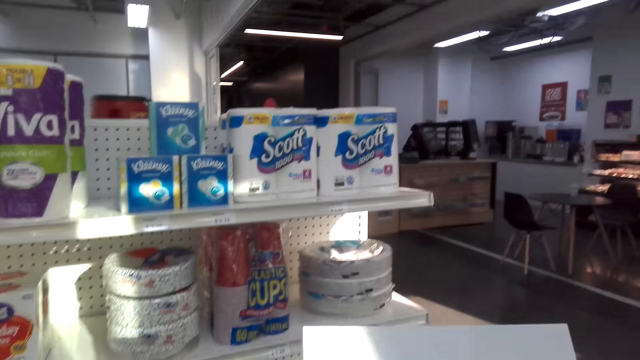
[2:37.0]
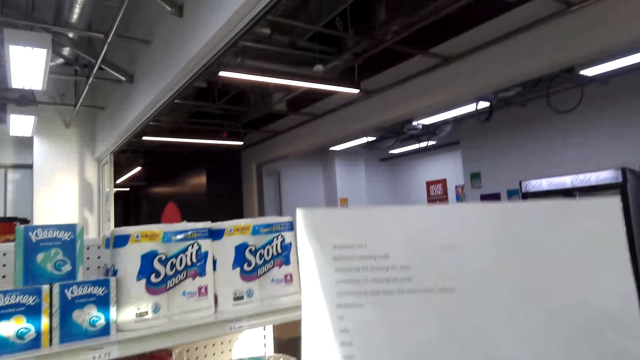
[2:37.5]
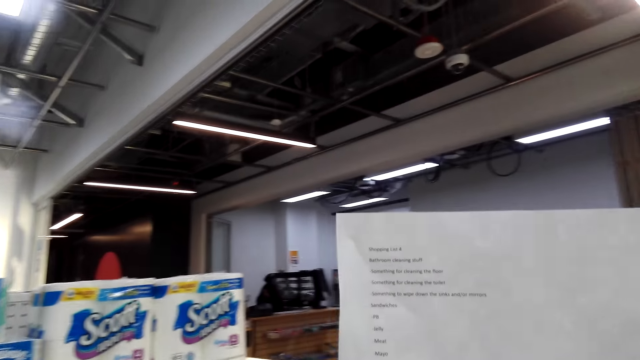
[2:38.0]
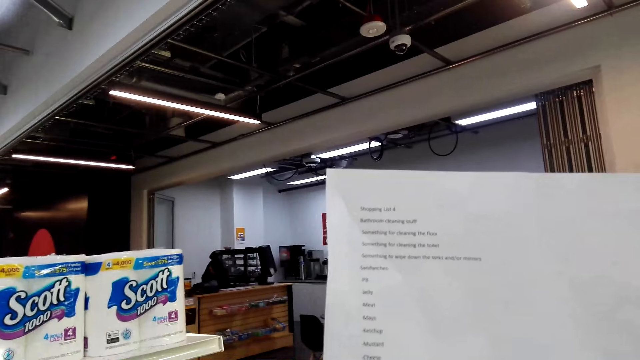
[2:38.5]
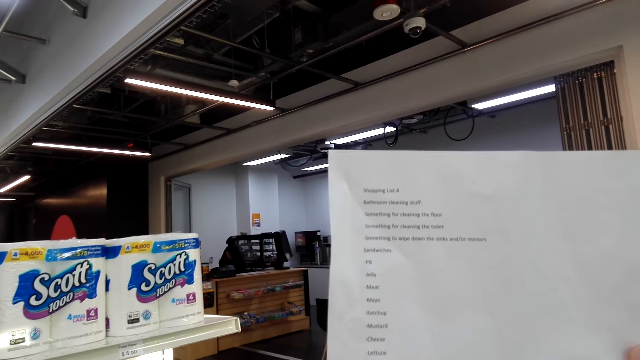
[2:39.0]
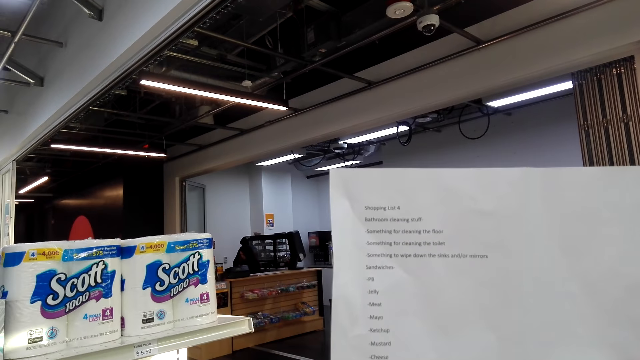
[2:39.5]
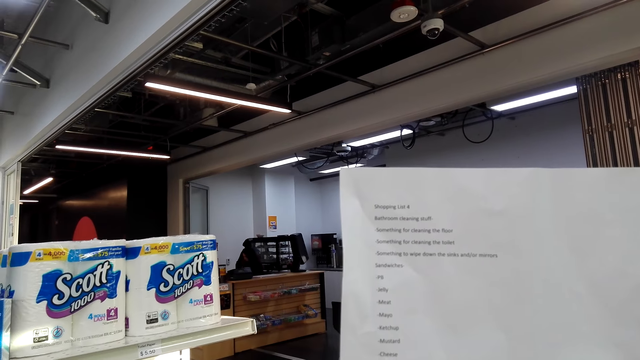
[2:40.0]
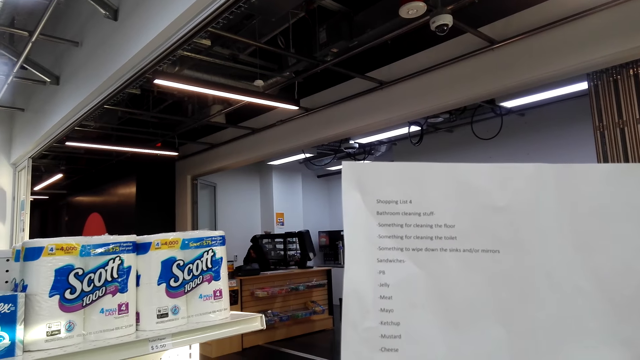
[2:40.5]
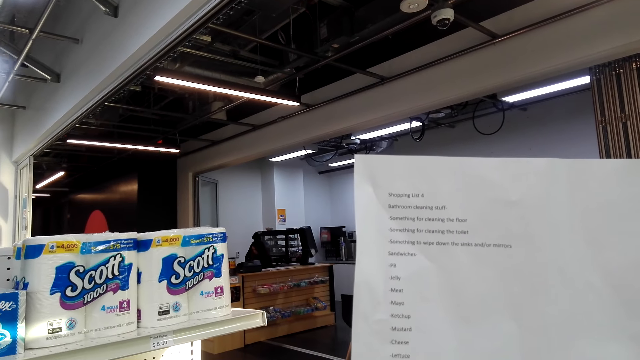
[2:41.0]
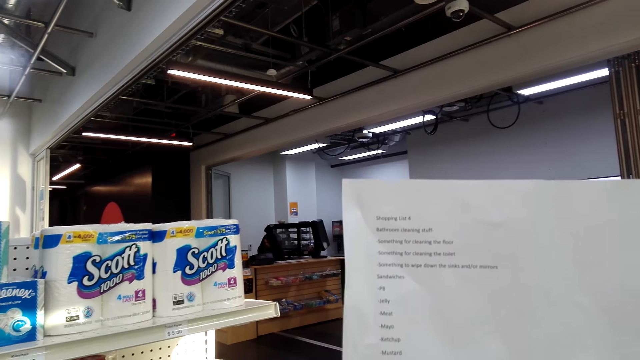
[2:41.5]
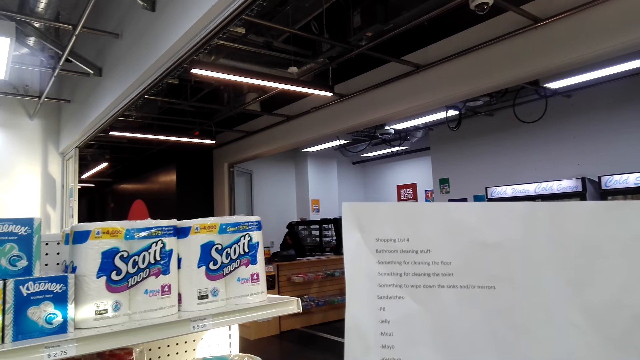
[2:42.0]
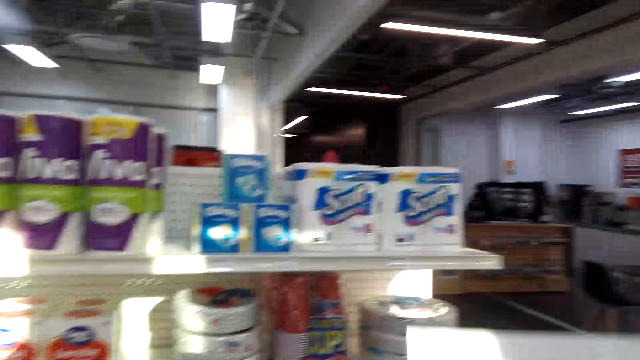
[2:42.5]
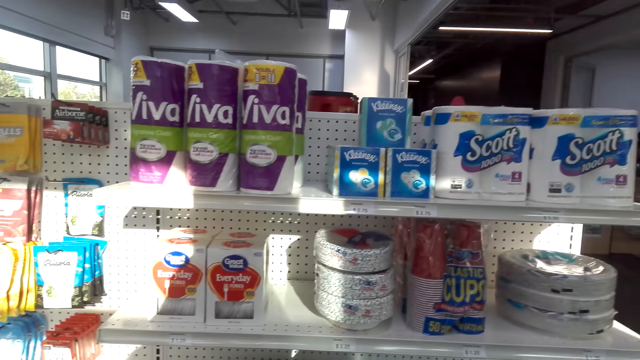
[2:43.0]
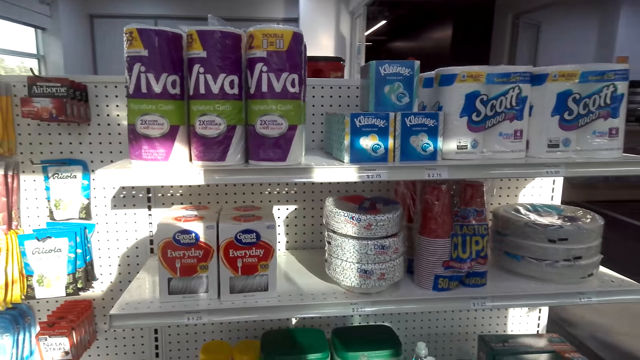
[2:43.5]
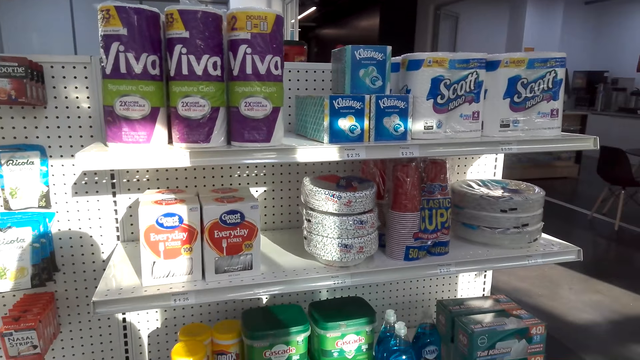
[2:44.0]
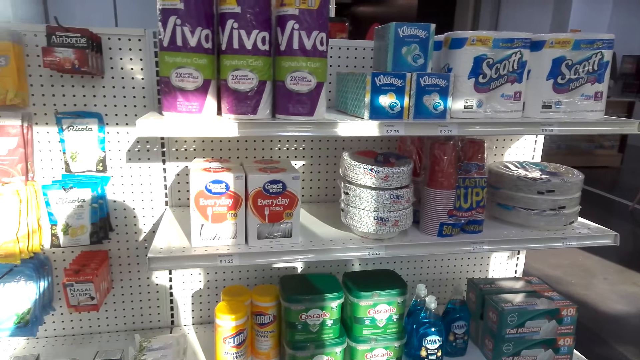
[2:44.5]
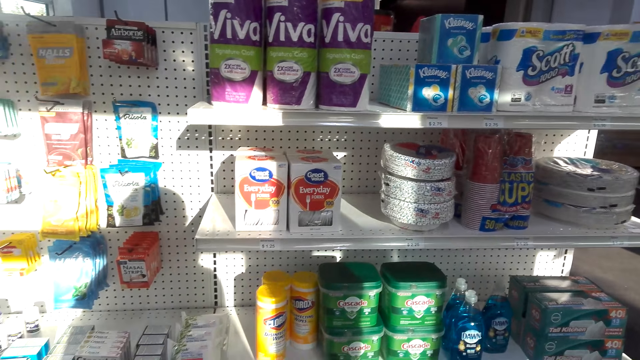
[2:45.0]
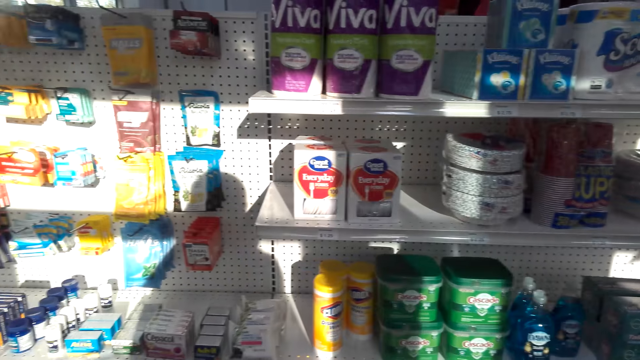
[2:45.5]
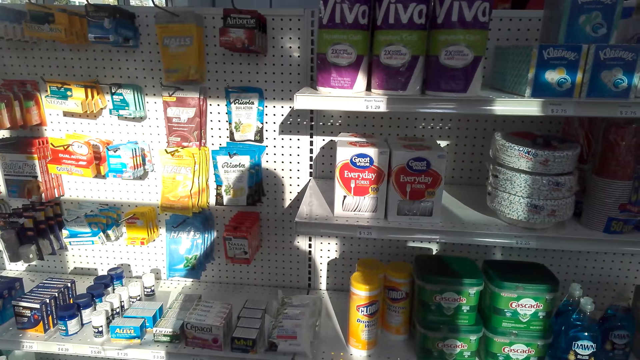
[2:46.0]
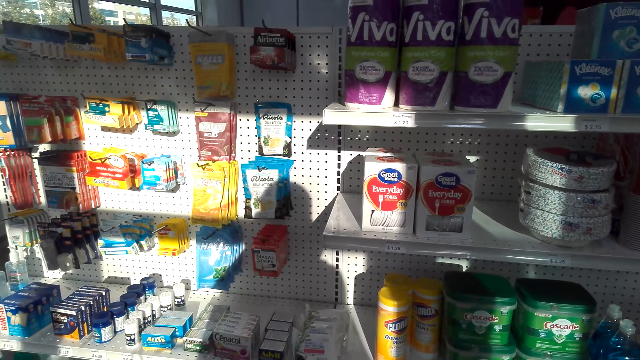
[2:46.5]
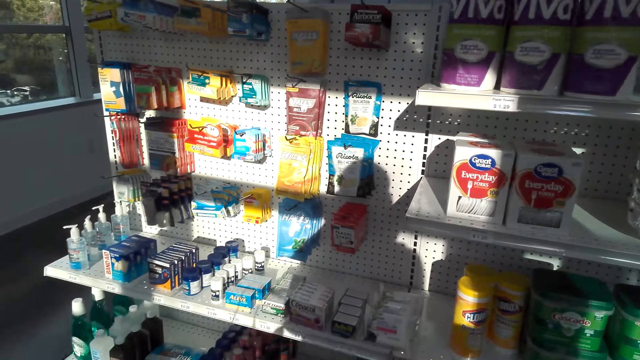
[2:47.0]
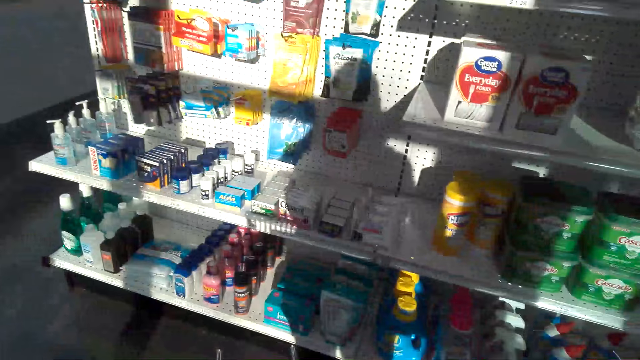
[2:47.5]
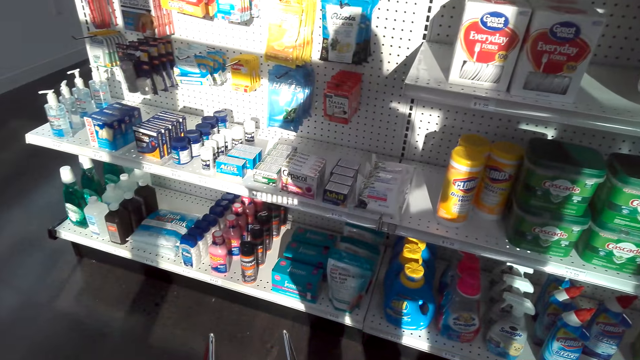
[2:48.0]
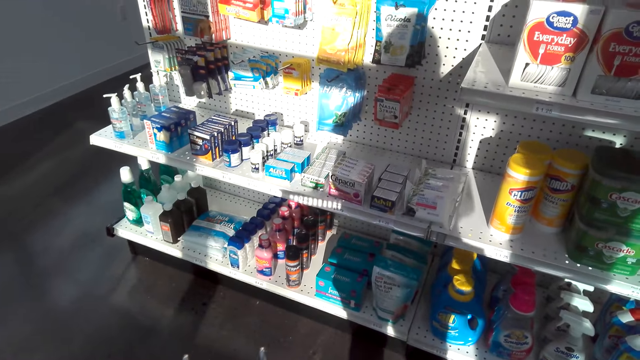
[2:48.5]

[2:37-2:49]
The camera wearer lifts the paper. They read the piece of paper. They look at the items on the shelves.

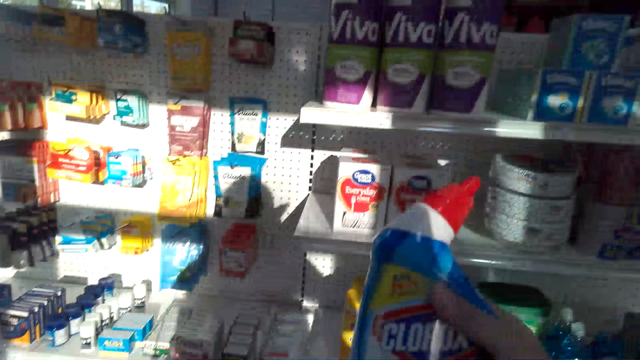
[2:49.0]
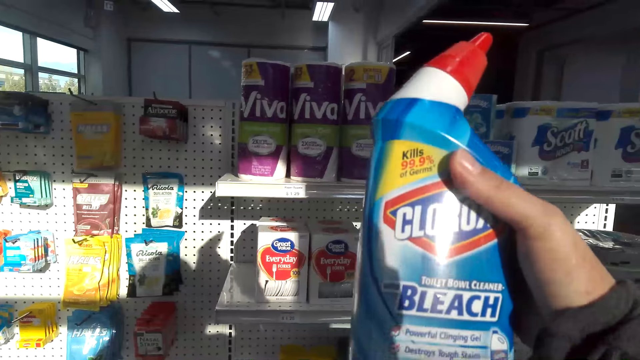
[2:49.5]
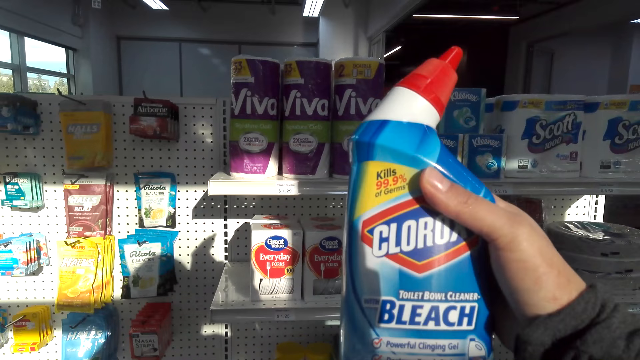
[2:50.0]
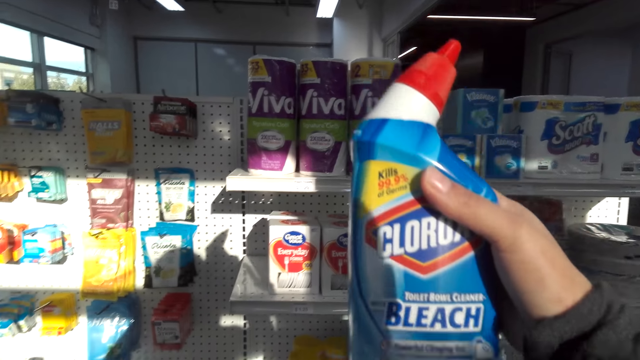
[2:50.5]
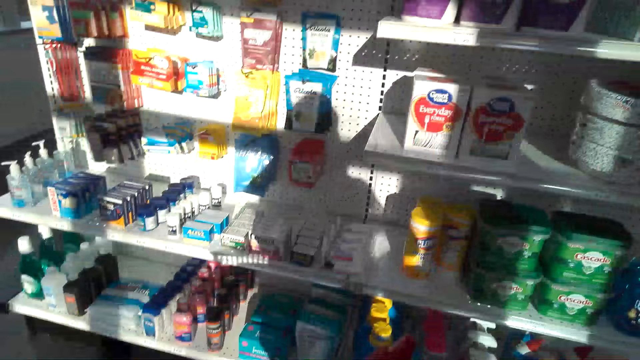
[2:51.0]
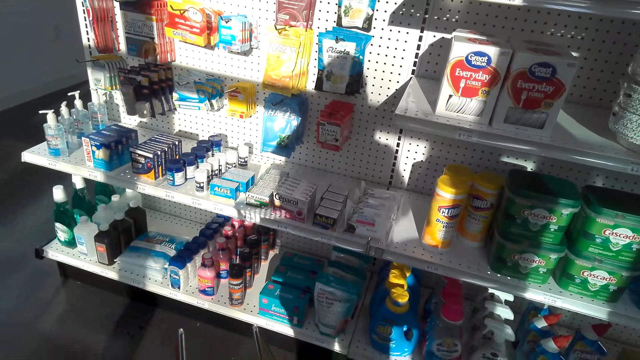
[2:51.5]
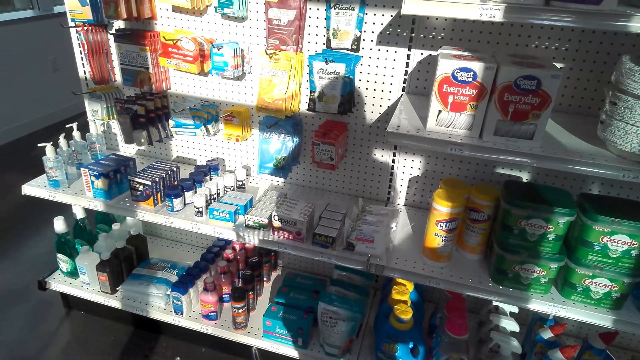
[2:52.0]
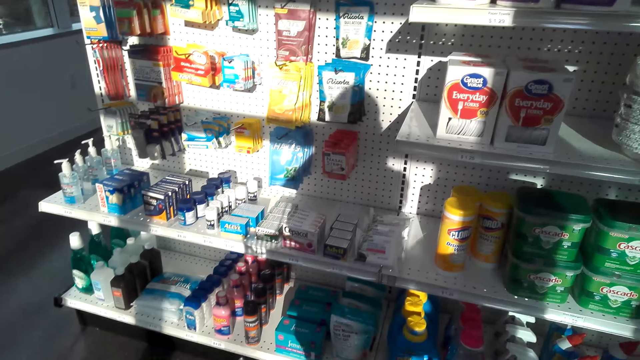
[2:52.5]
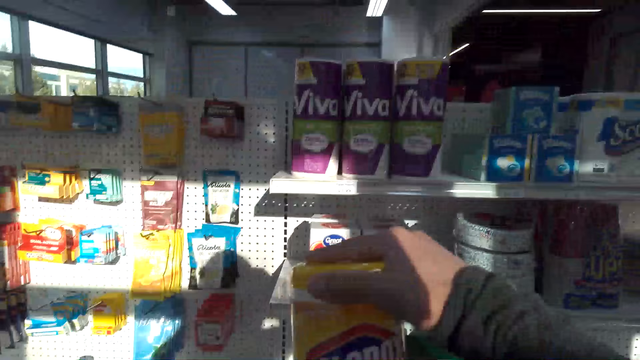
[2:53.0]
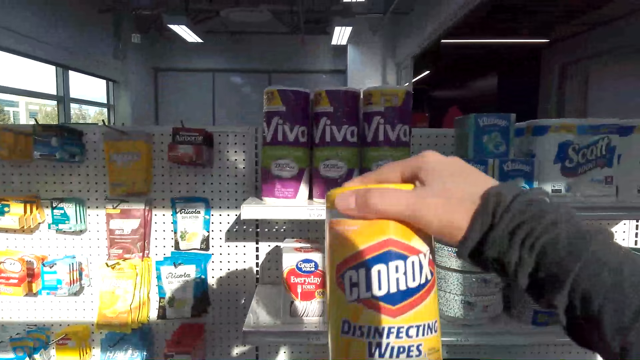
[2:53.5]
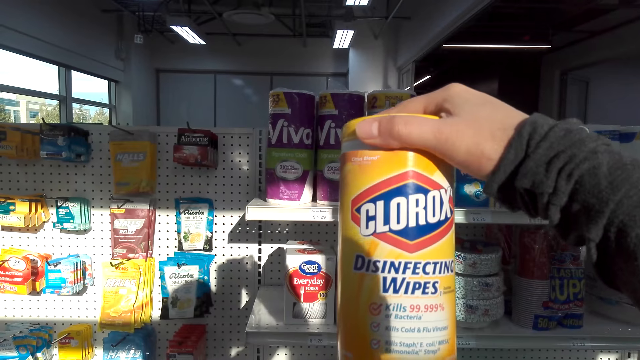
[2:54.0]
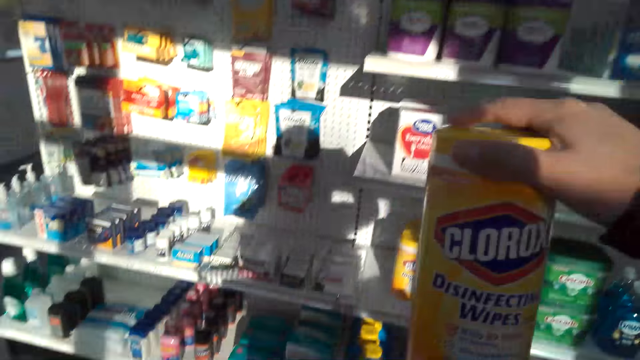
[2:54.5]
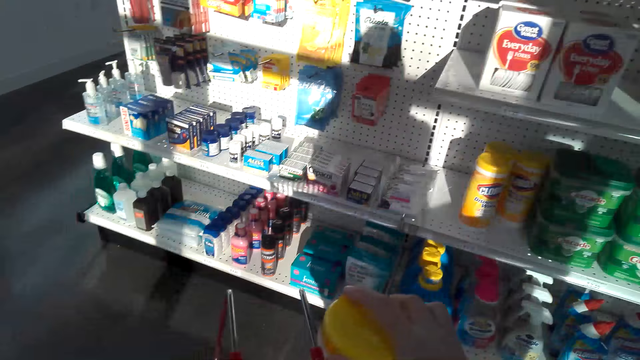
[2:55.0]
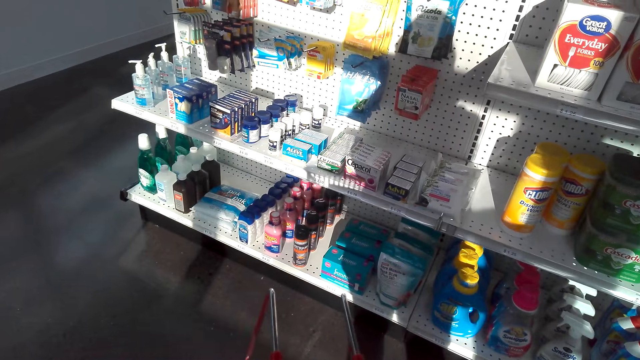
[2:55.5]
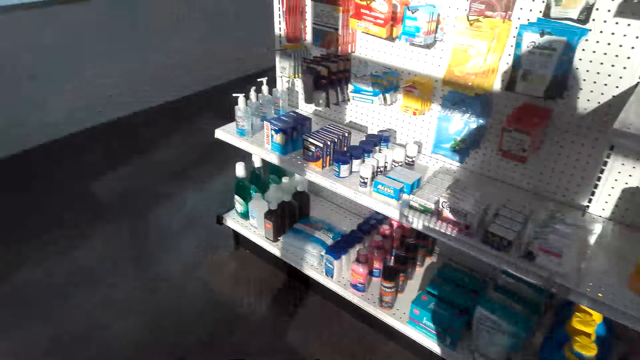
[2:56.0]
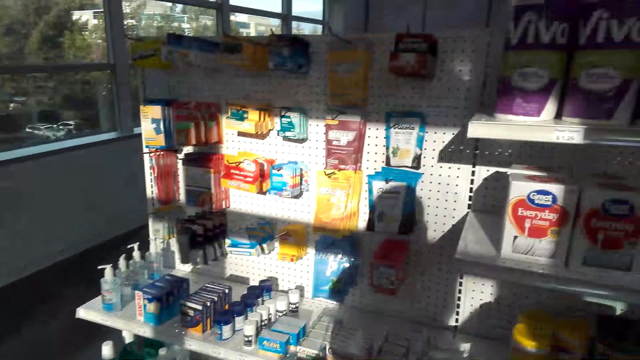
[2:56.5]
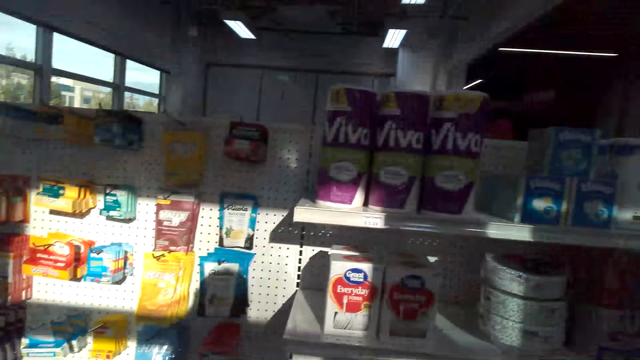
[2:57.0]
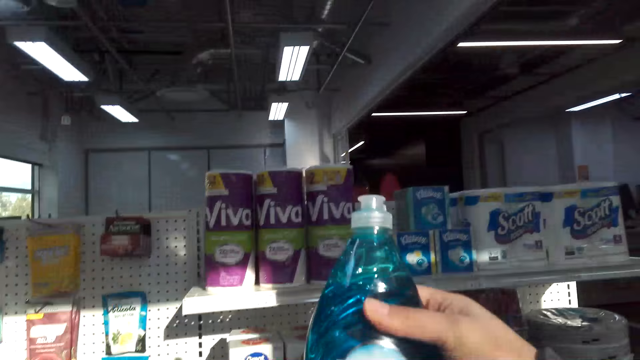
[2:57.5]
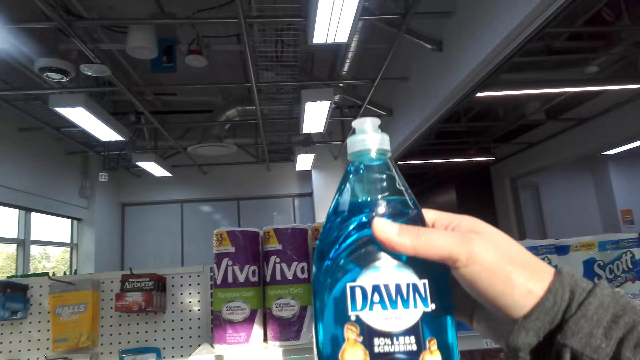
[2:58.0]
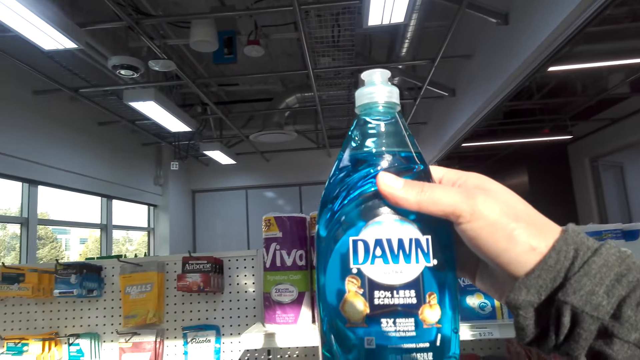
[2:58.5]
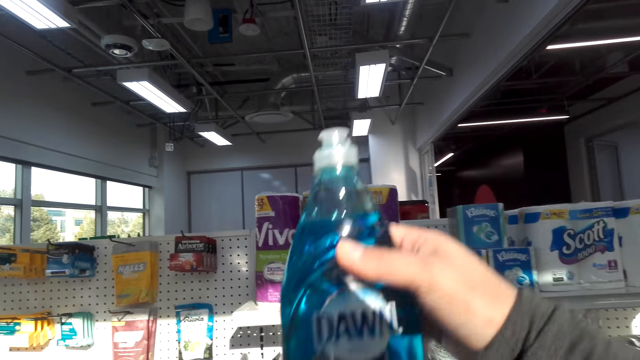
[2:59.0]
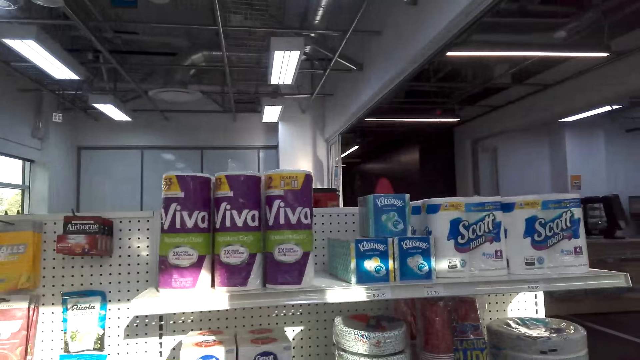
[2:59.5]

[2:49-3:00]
The camera wearer picks a bottle of bleach. They put the bottle of bleach in the shopping basket. They pick a can of wipes. They put the can in the shopping basket. They pick a bottle. They stare at the bottle.
